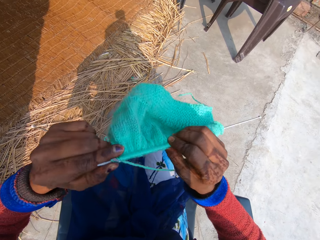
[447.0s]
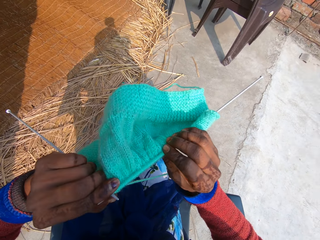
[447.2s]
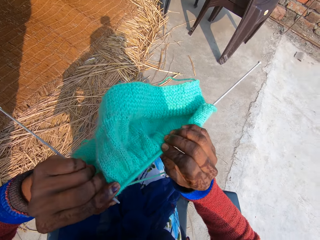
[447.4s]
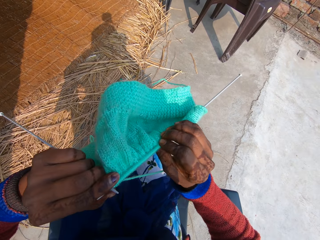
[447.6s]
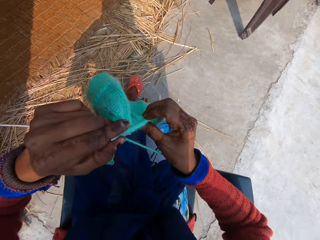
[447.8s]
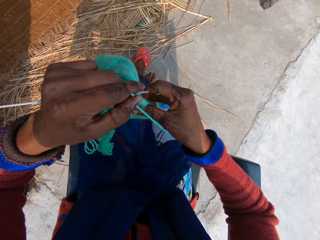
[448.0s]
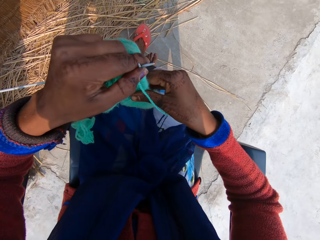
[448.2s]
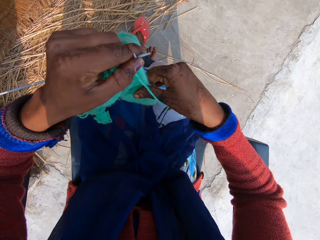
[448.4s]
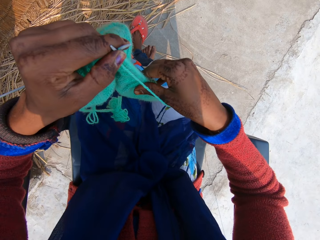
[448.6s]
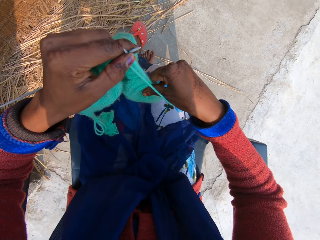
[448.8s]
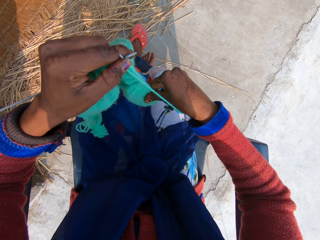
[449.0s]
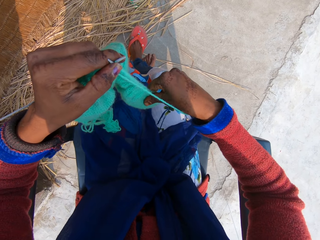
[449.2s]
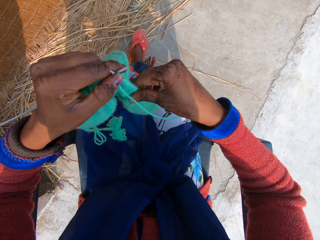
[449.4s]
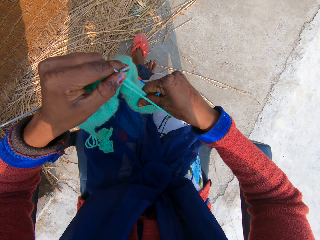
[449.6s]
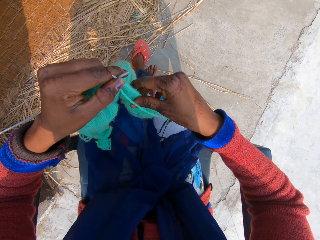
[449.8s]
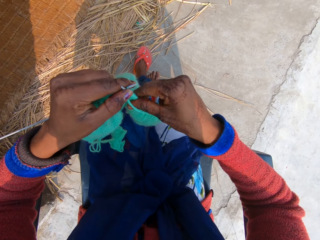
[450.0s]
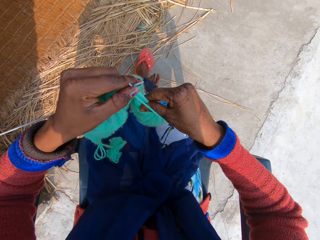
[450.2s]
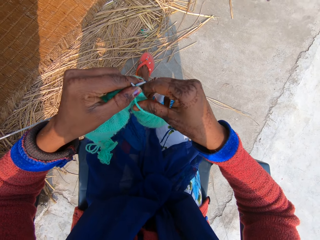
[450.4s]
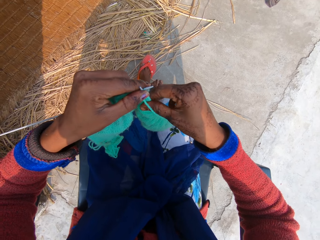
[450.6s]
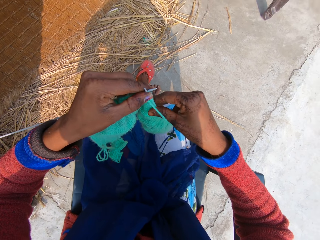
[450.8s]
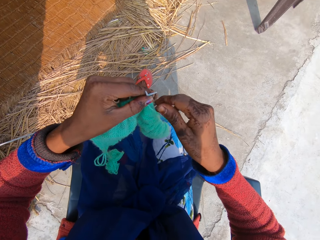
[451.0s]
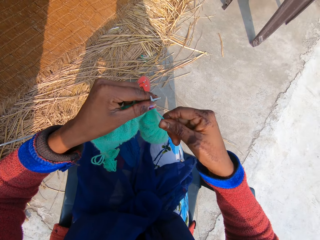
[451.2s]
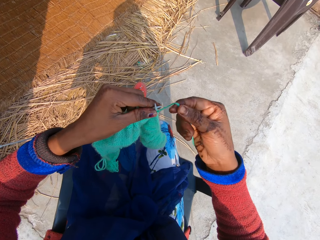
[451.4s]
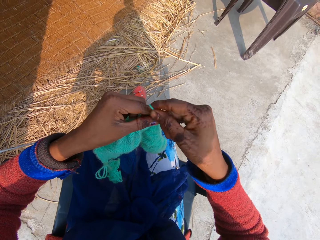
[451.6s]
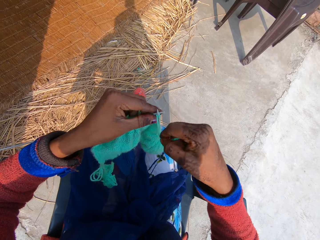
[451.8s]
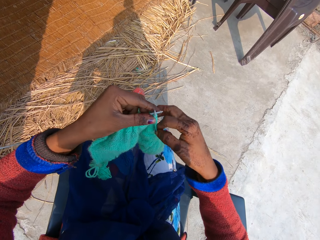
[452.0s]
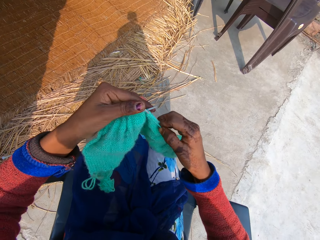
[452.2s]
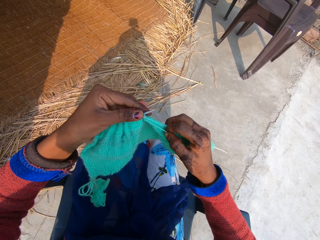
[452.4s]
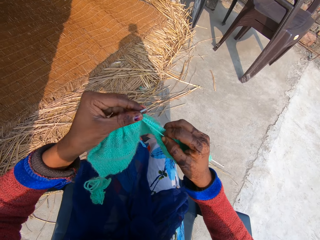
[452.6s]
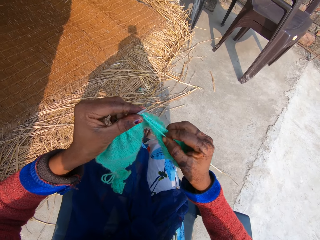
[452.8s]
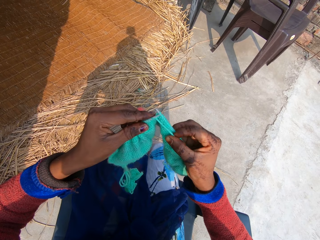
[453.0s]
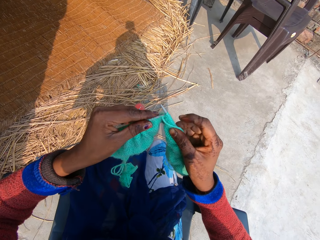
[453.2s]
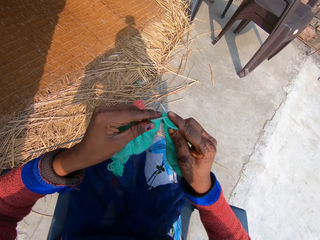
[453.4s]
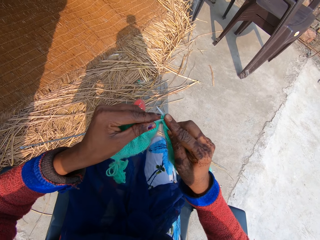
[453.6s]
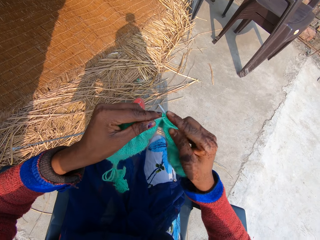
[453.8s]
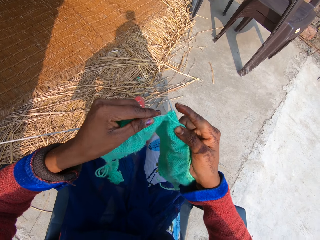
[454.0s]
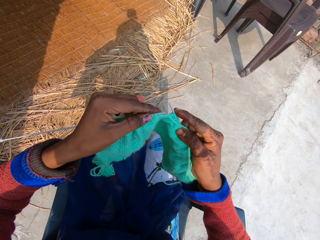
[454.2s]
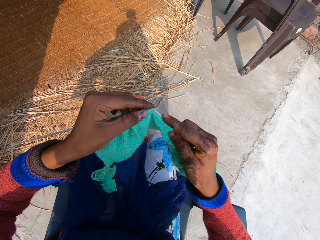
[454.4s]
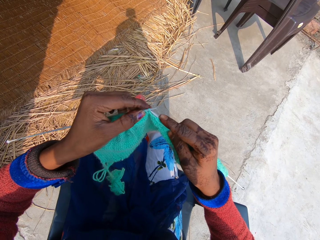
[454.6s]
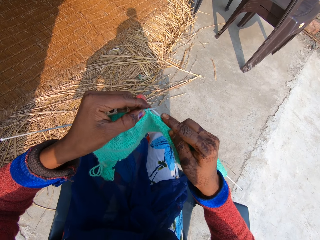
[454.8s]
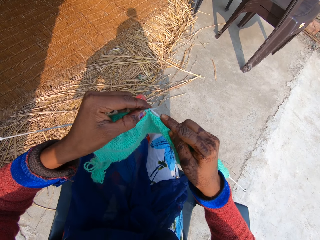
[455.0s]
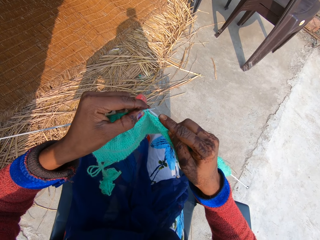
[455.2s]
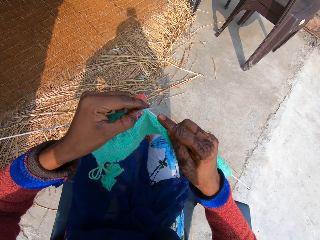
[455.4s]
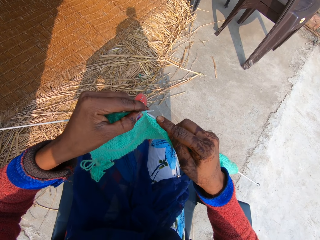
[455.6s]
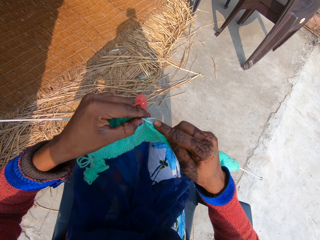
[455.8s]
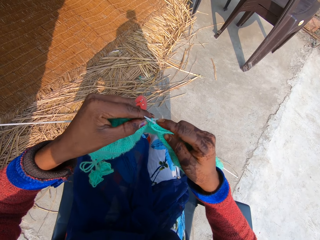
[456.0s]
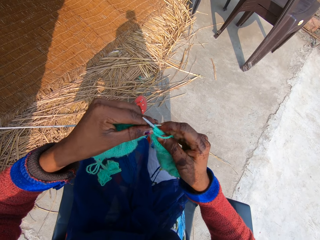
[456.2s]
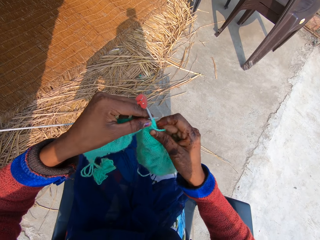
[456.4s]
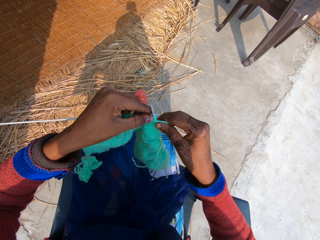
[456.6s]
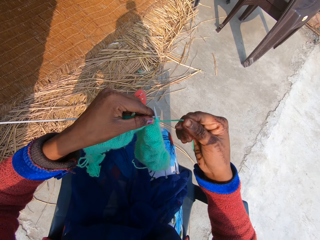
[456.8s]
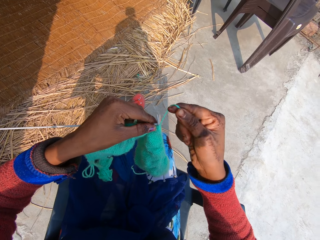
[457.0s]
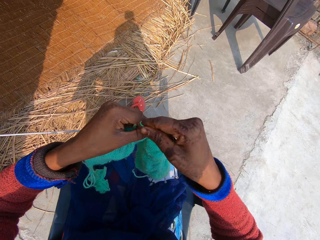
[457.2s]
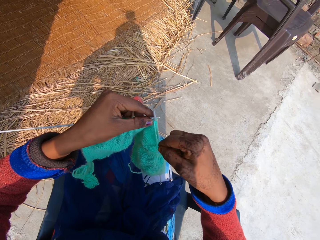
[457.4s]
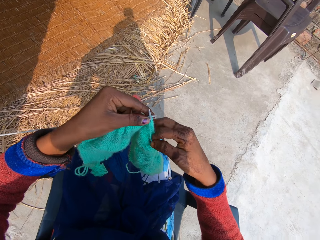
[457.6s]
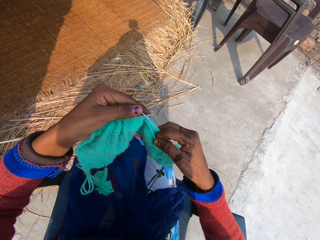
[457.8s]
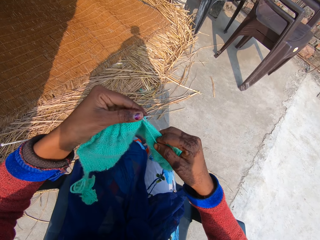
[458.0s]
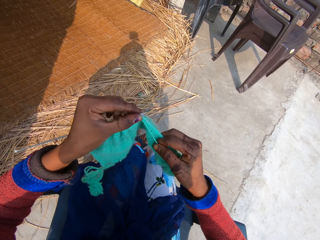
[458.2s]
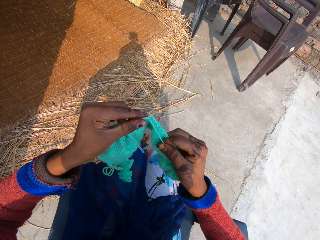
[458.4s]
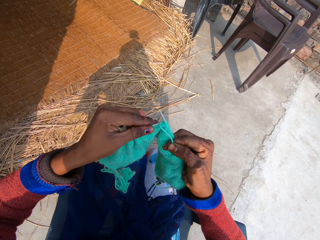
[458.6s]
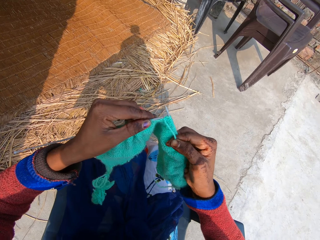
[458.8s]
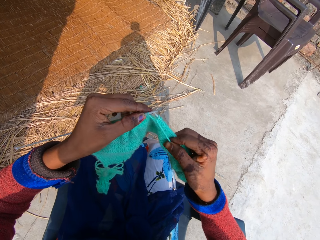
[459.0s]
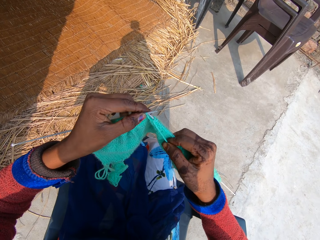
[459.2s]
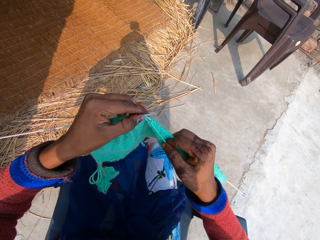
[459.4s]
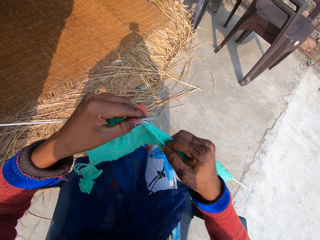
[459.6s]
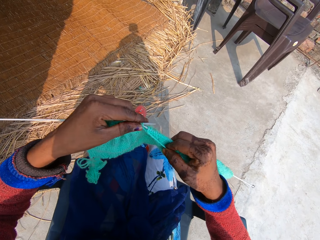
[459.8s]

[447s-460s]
The camera wearer examines the yarn fabric. She adjusts the yarn on the right knitting needle with her right hand. She holds a single point knitting needle. She rolls a knitting thread on the single point knitting needle. She knits yarn thread into the yarn fabric with two knitting needles. She hooks the knitting thread with the single point knitting needle. She hooks it again. She rolls the knitting thread on the single point knitting needle. She holds the knitting thread.

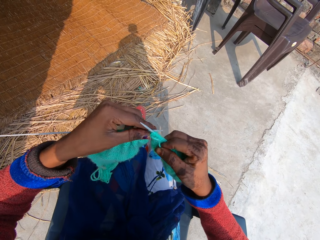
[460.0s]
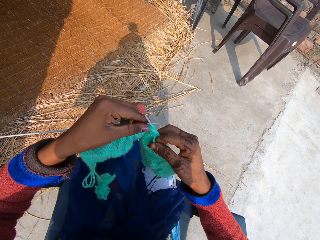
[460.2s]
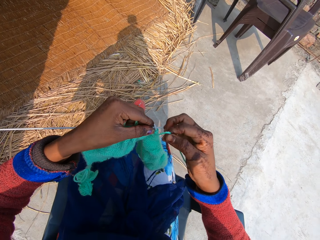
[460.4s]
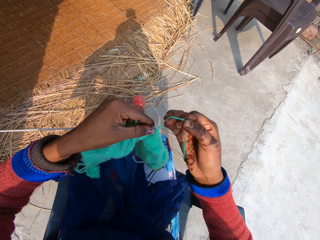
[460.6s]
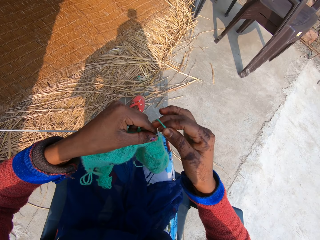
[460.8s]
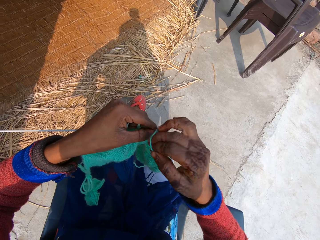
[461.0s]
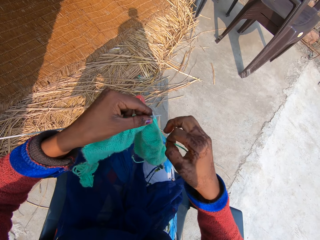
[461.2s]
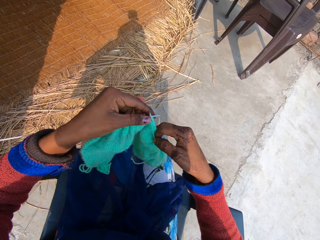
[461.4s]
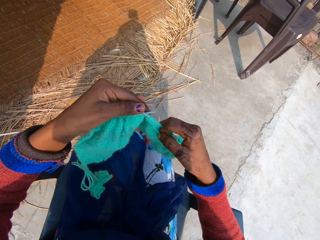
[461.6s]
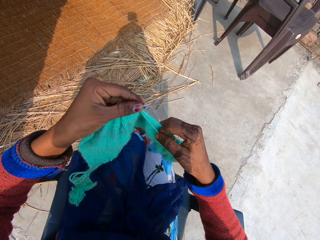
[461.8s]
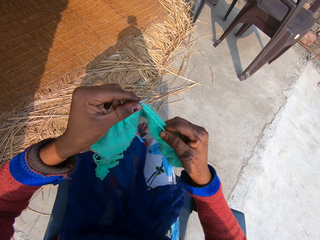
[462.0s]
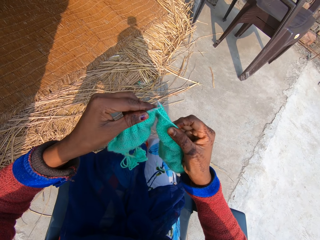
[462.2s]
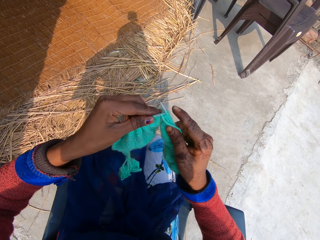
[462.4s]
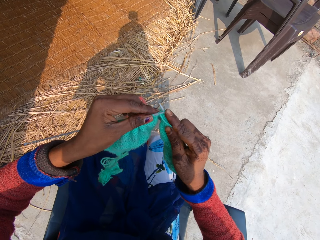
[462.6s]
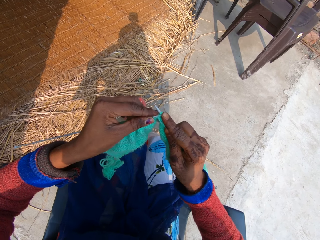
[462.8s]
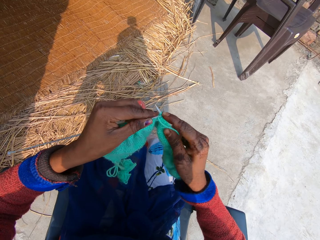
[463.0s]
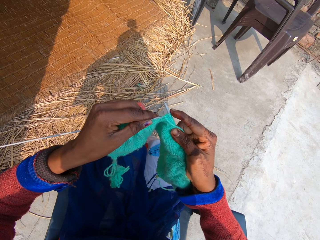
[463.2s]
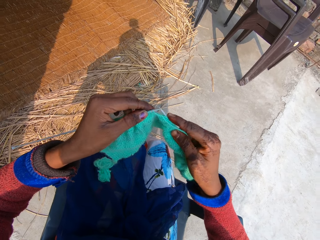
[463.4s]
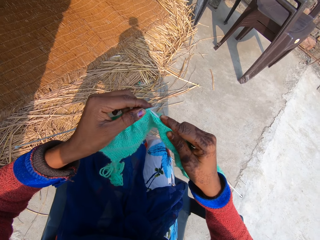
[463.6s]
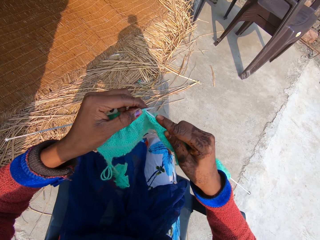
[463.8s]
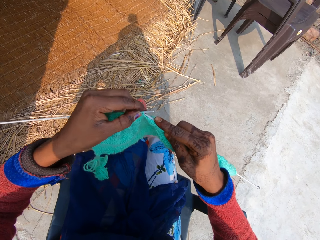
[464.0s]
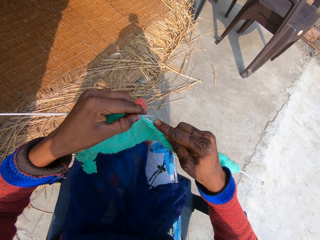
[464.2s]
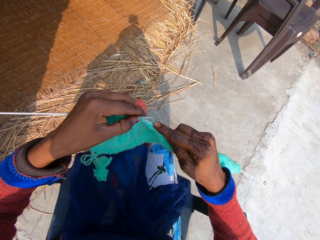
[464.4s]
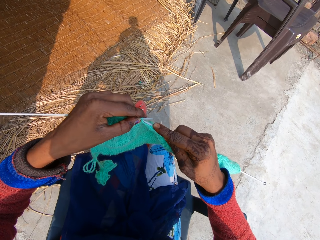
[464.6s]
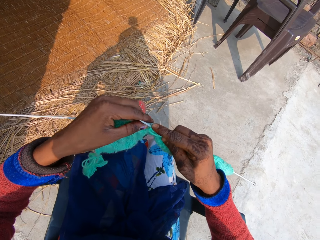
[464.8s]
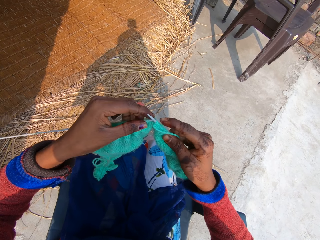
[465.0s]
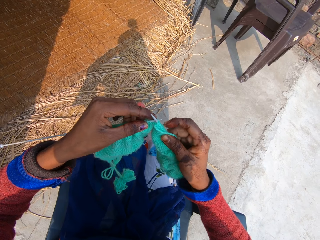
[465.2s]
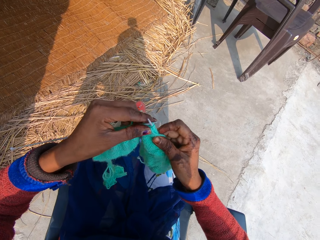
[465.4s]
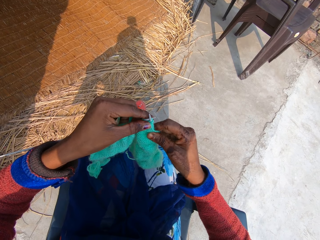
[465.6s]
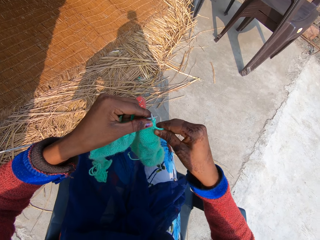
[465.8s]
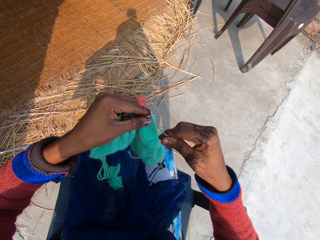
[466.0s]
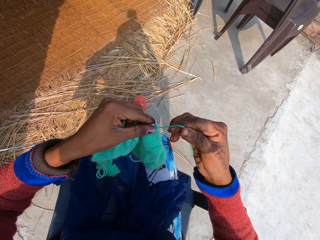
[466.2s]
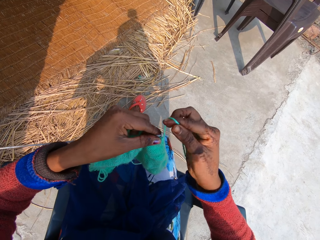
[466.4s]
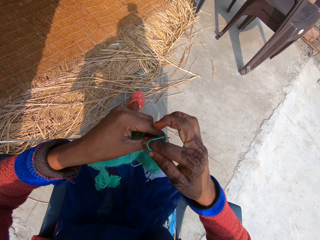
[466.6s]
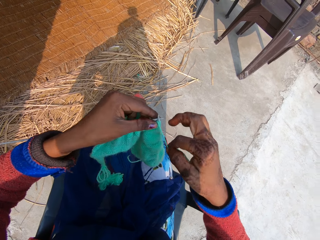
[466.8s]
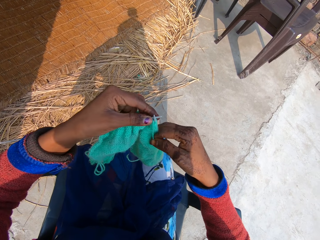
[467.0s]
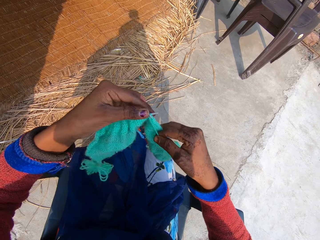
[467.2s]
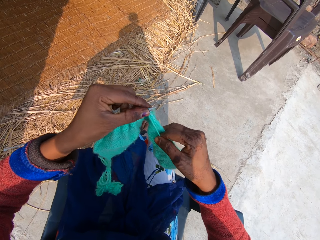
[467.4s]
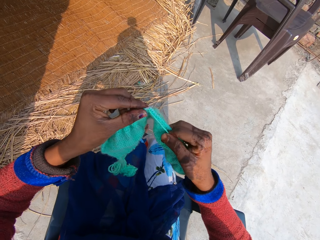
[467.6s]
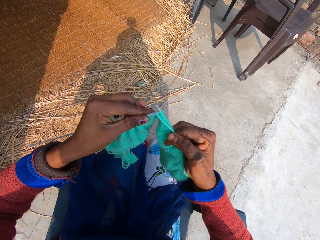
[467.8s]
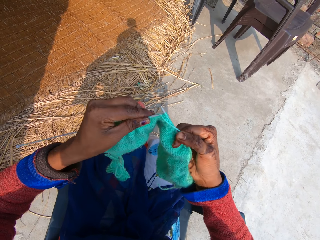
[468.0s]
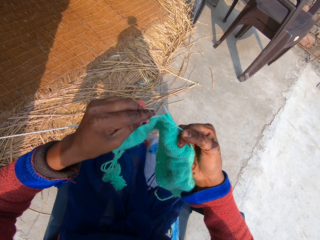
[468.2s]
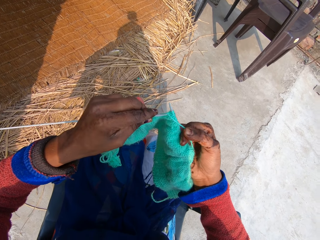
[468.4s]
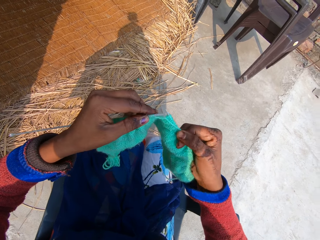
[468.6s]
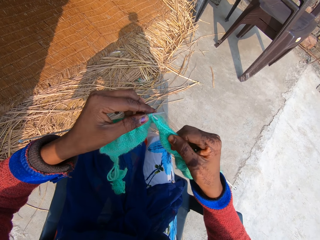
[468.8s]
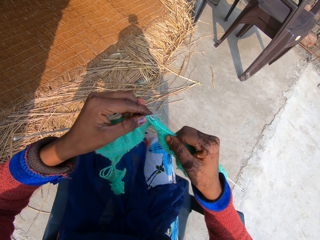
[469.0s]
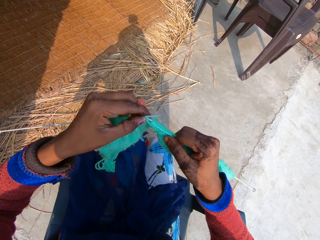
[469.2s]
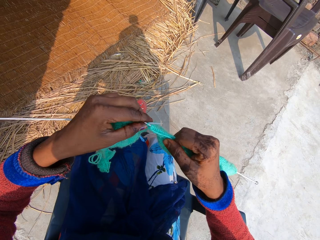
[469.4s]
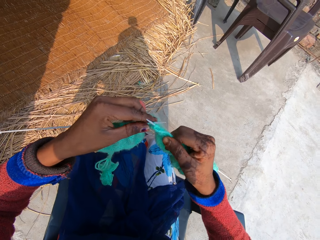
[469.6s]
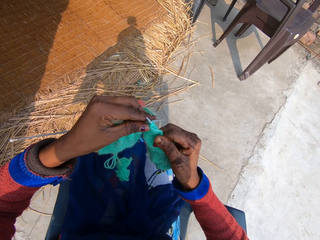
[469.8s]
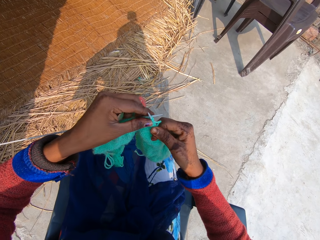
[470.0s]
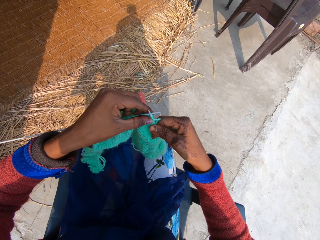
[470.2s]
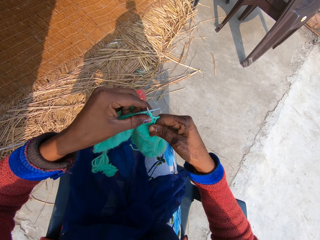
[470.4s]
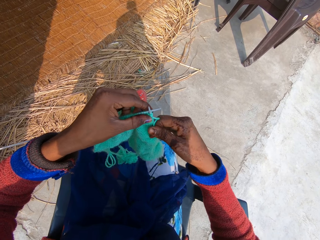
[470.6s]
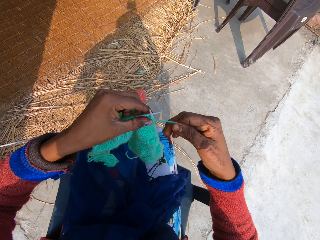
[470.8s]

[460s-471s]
The camera wearer hooks a knitting thread with a single point knitting needle. They roll the knitting thread on the single point knitting needle. They knit a fabric. They hook the knitting thread with the single point knitting needle. They roll the knitting thread on the single point knitting needle. They knit the fabric. They hook the knitting thread with the single point knitting needle.
